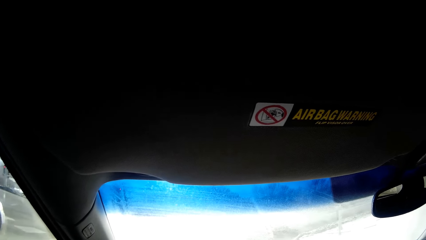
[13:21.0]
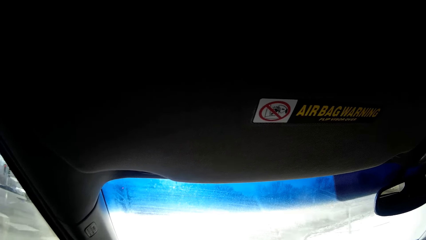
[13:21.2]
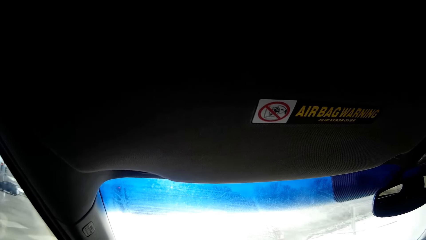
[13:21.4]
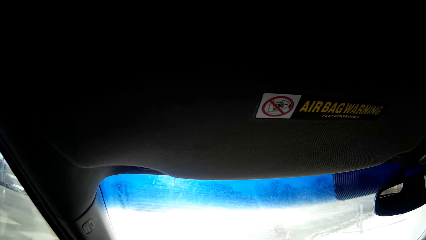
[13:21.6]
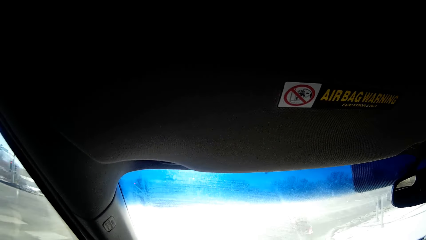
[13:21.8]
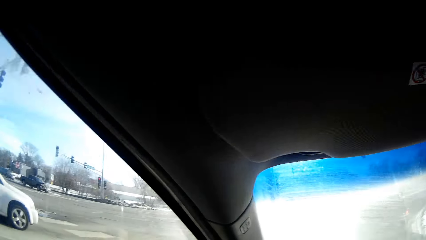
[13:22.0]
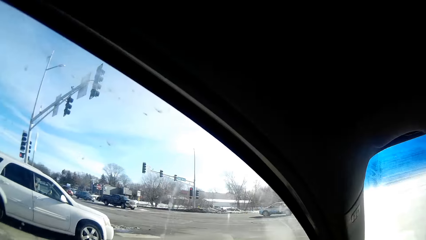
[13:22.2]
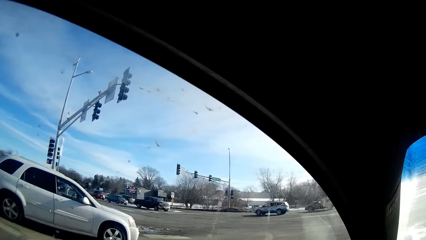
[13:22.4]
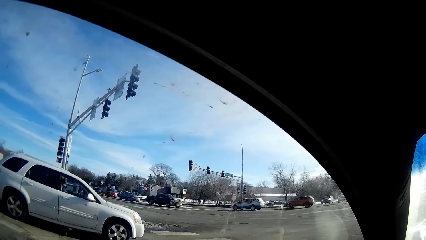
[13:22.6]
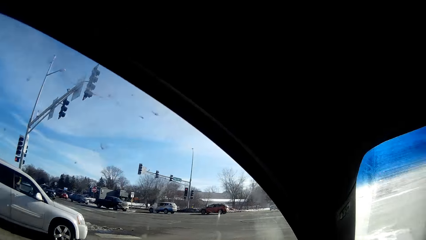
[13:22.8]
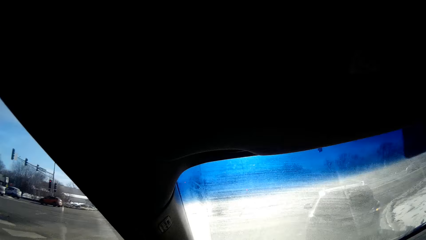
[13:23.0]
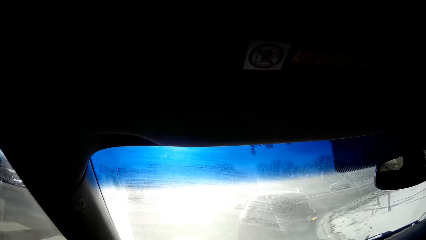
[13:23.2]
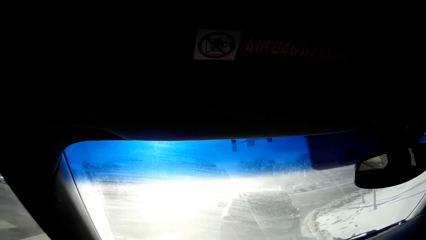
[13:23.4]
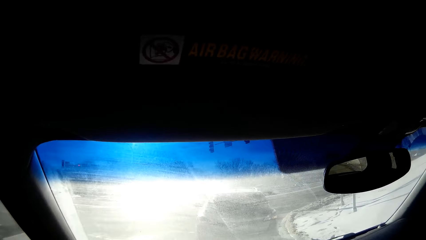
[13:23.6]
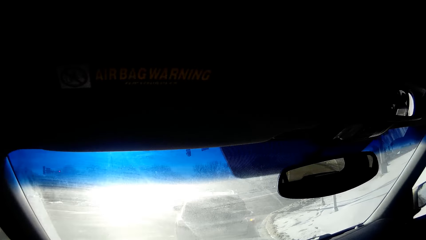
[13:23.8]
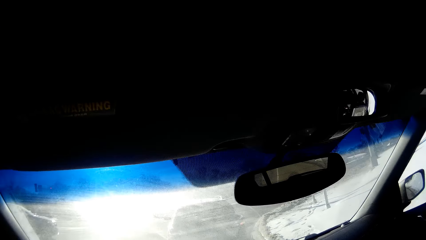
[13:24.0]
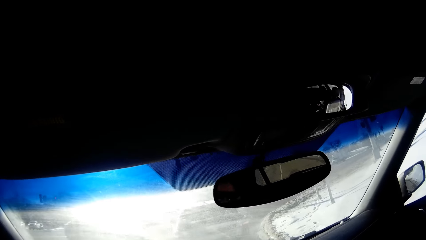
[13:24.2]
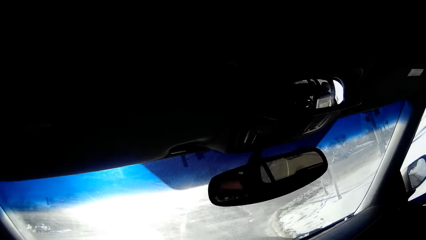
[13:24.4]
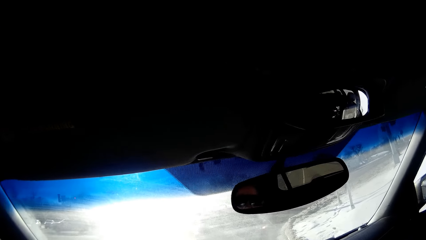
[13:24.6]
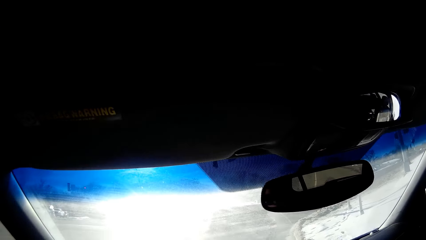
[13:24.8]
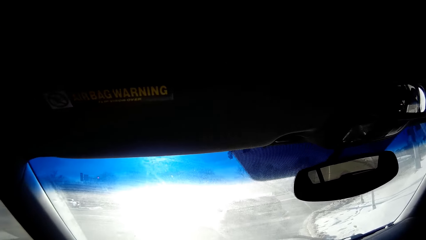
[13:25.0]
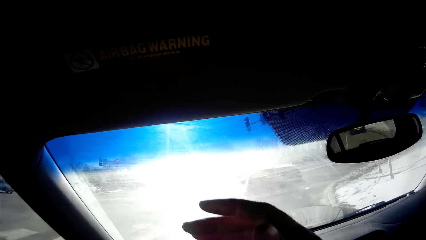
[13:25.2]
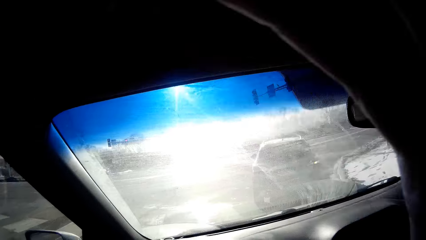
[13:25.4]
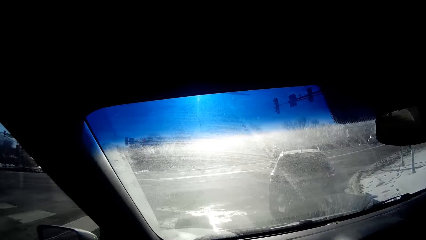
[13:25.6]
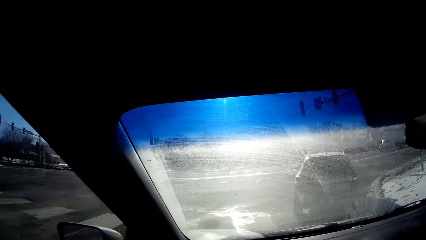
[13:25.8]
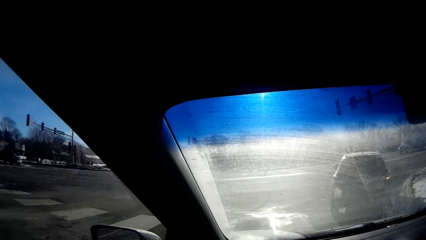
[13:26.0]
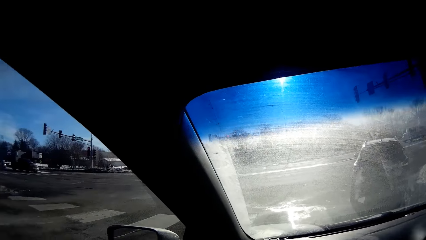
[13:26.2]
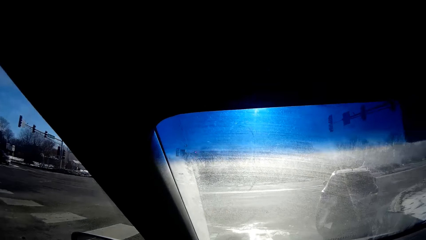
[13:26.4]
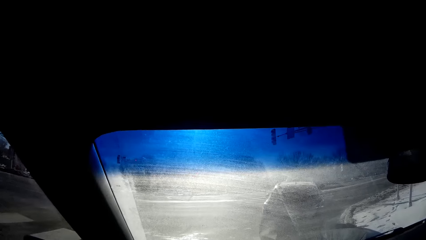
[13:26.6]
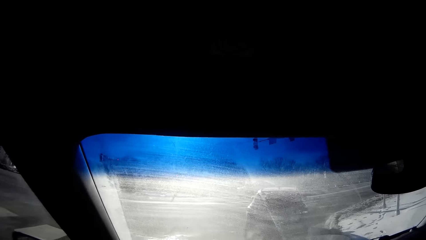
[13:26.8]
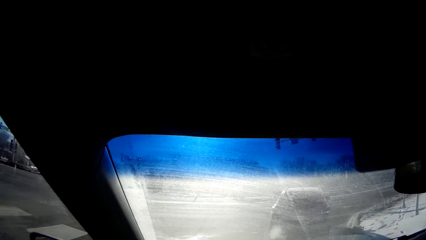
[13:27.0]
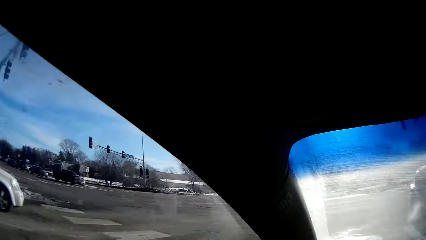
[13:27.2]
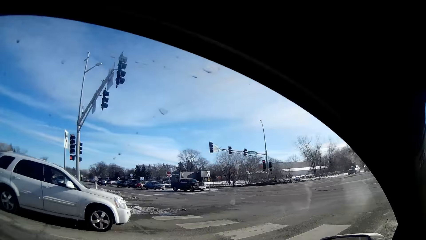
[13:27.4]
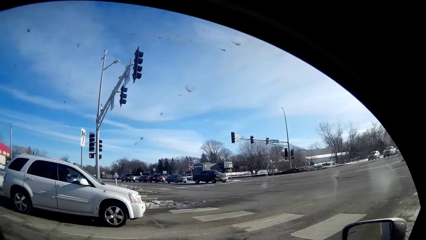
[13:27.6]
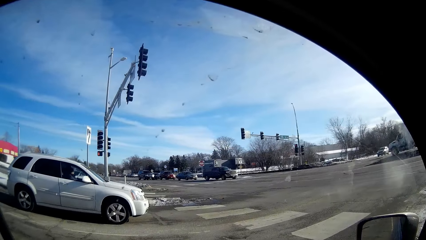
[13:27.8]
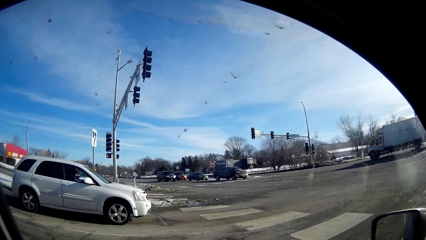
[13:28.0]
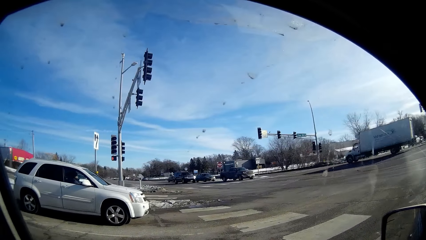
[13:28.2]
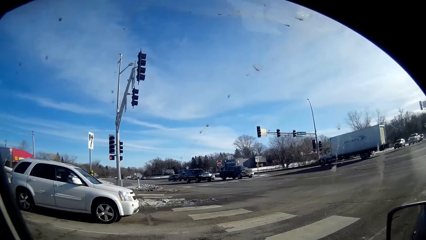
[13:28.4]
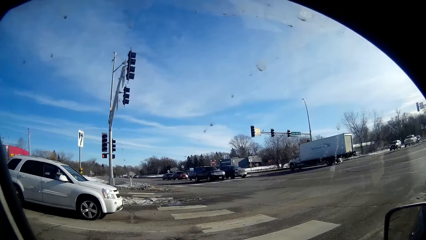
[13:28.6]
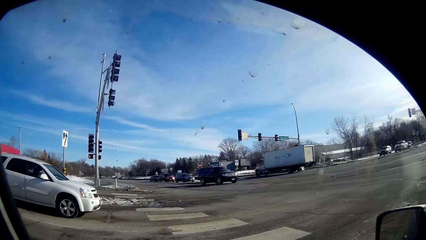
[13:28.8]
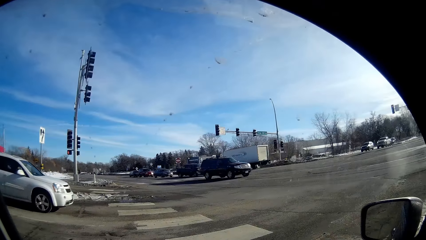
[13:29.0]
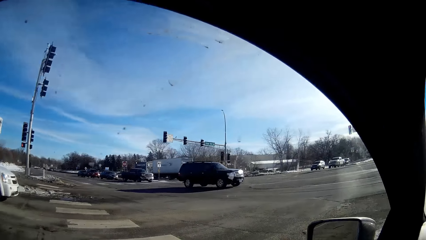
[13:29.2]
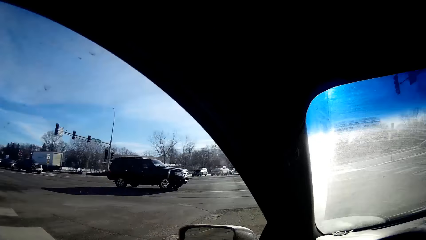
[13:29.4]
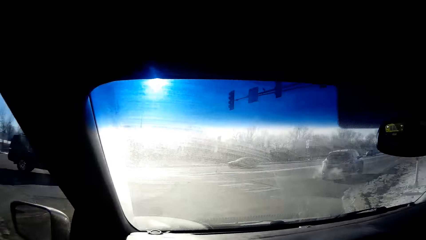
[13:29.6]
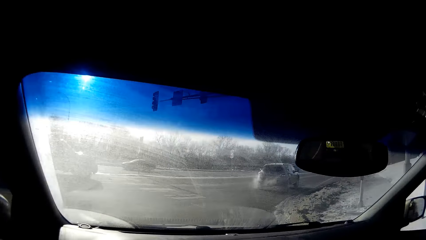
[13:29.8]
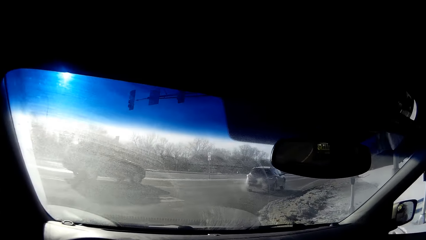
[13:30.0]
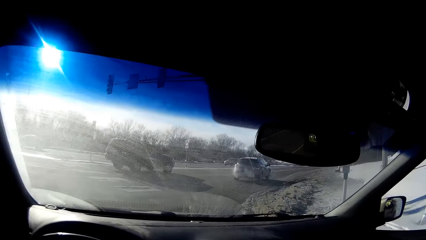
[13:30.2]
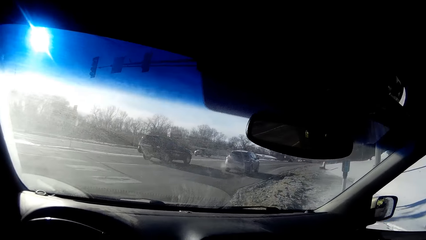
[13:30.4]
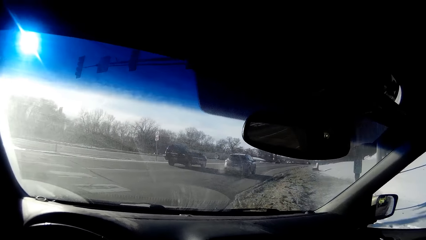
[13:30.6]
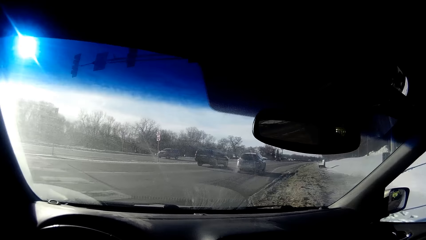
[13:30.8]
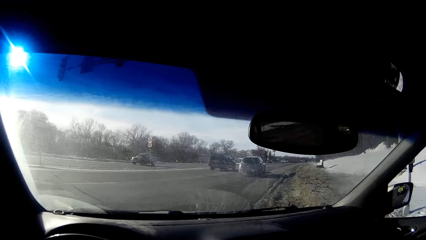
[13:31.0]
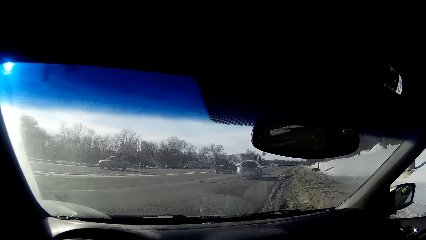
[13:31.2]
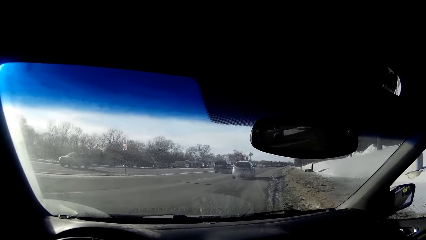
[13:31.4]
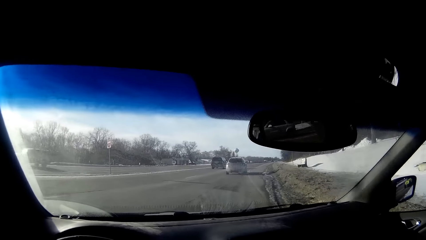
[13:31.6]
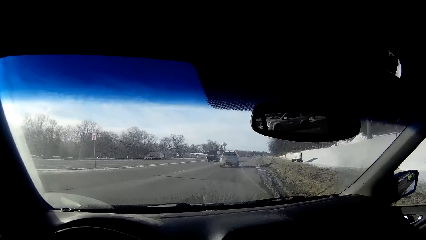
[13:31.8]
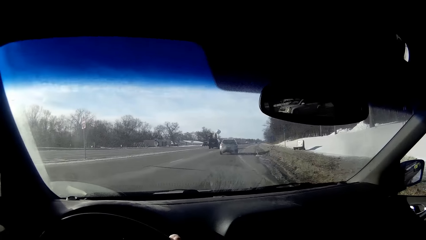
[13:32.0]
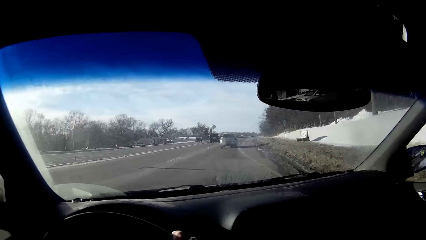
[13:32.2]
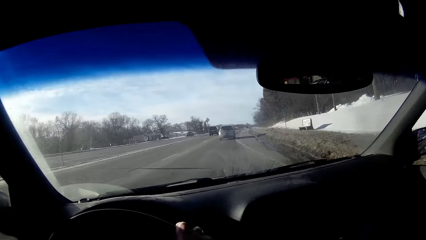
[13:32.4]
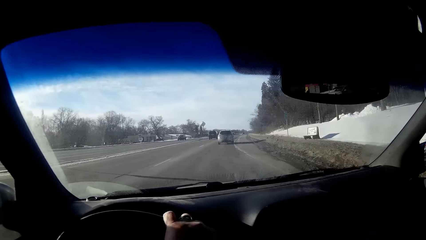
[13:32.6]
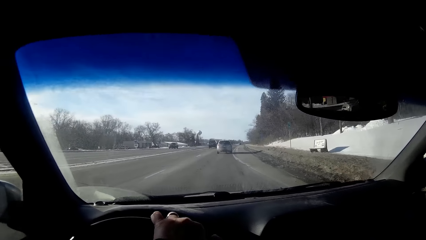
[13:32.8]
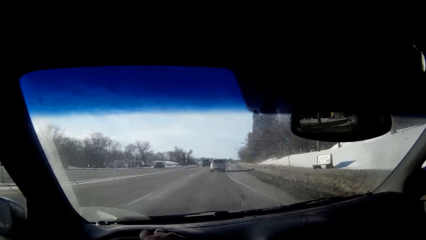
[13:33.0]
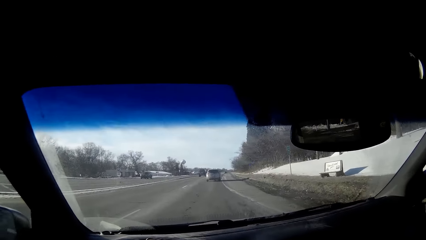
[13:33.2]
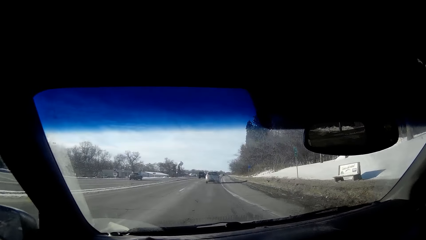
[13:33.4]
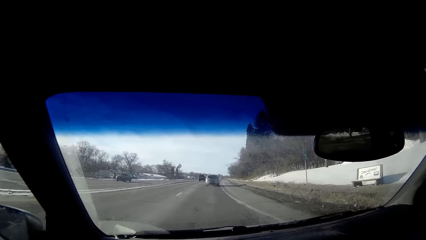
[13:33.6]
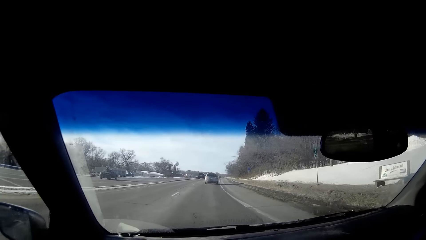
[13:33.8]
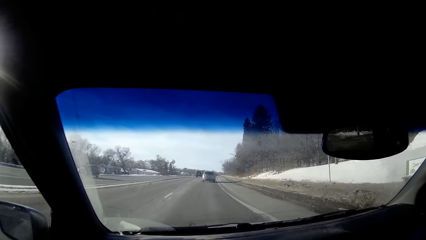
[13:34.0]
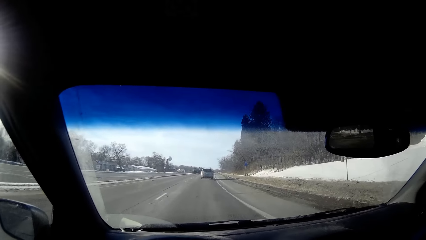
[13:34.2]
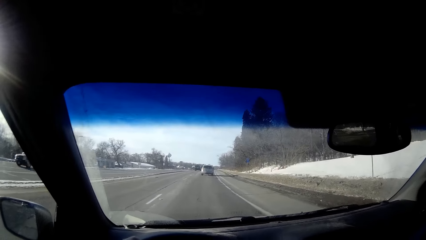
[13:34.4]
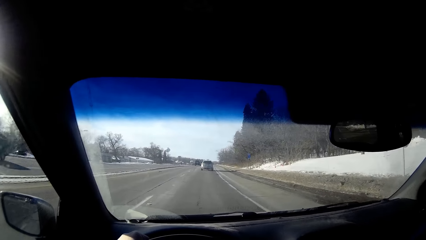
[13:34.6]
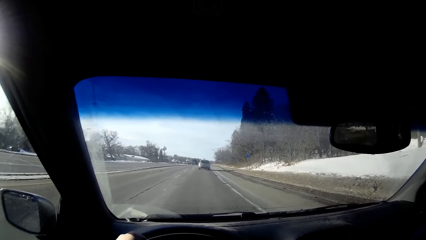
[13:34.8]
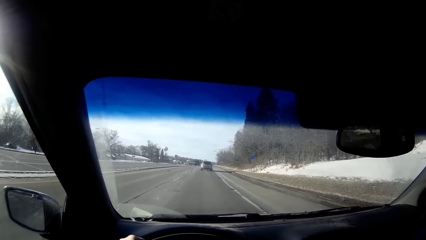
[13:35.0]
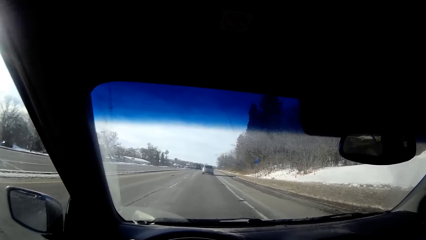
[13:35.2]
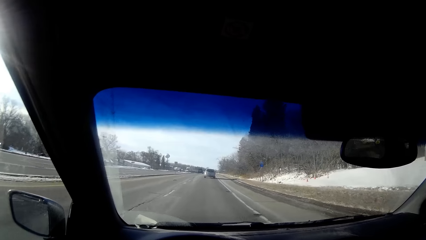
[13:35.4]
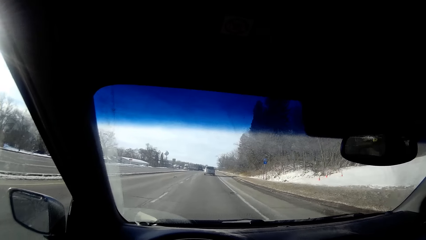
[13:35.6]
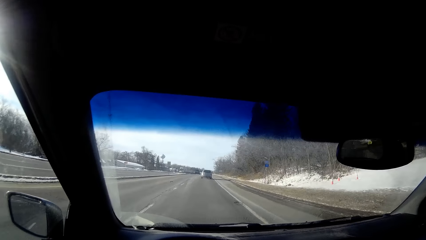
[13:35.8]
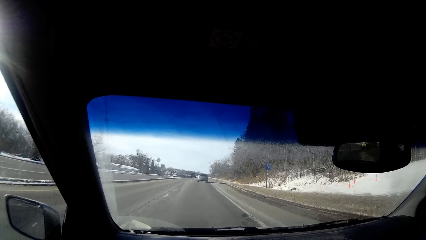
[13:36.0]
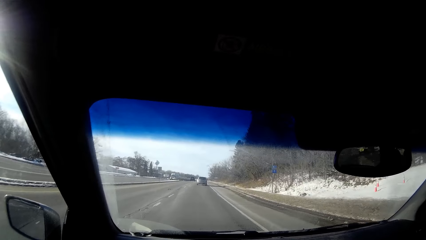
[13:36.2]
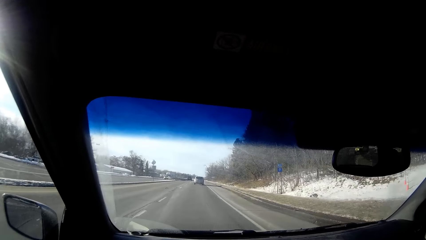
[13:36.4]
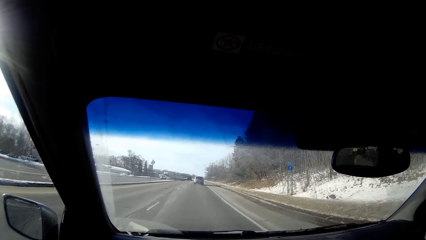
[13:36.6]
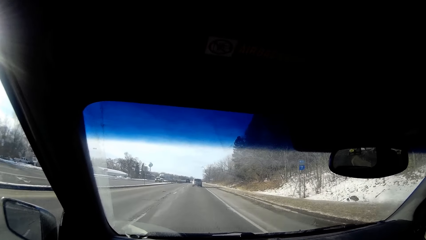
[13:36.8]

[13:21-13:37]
The camera wearer stops the car. She lifts her hand. She moves the car in a slow motion. She drives along the road.
